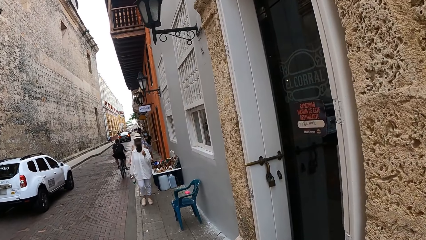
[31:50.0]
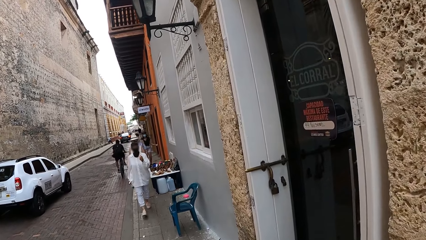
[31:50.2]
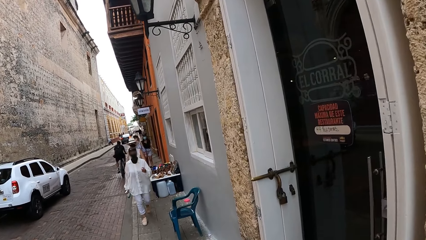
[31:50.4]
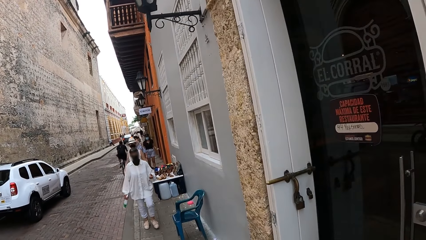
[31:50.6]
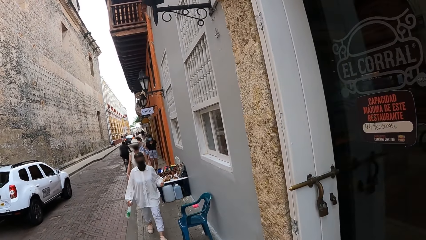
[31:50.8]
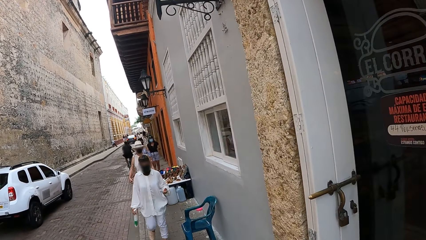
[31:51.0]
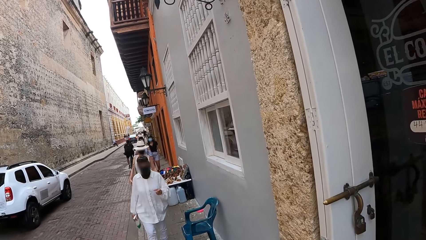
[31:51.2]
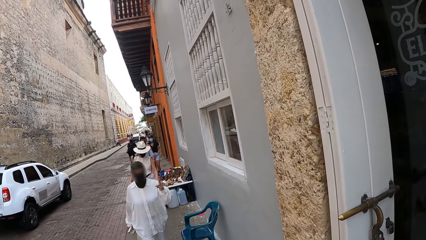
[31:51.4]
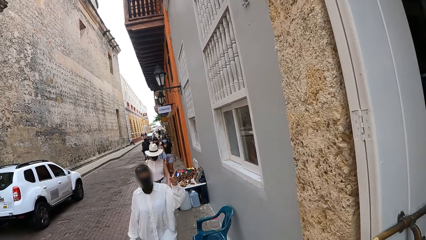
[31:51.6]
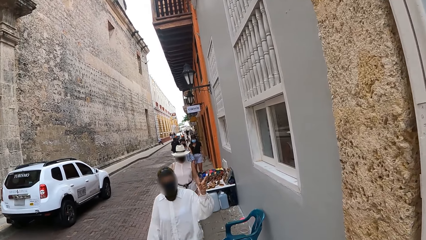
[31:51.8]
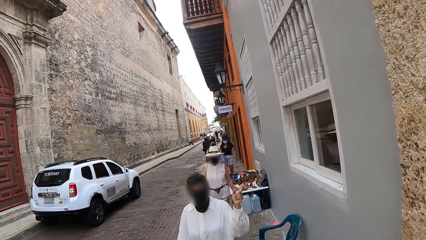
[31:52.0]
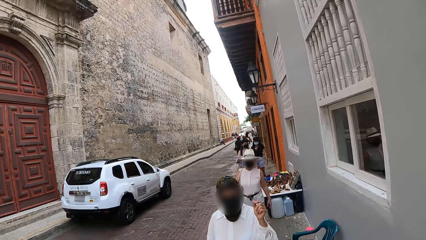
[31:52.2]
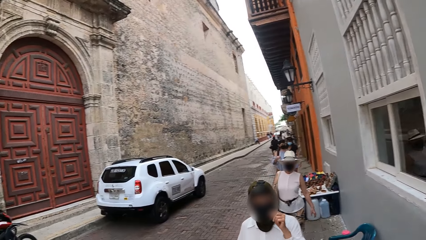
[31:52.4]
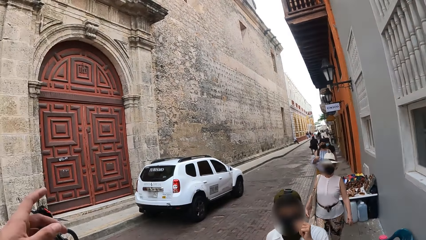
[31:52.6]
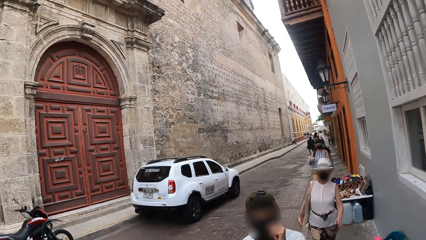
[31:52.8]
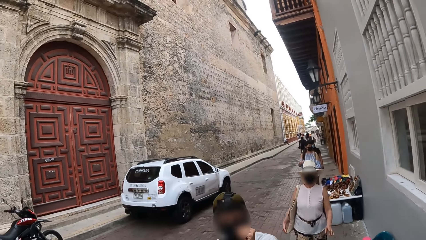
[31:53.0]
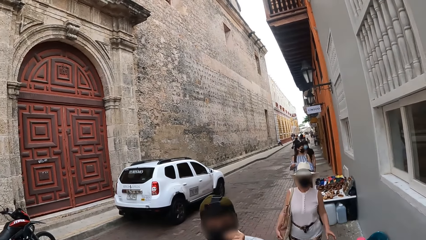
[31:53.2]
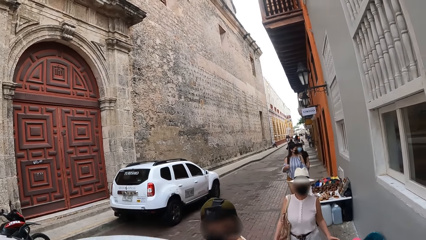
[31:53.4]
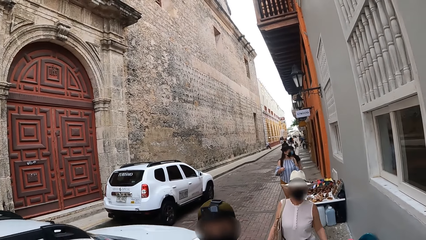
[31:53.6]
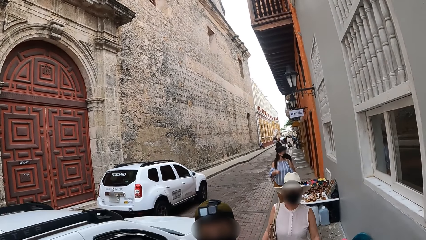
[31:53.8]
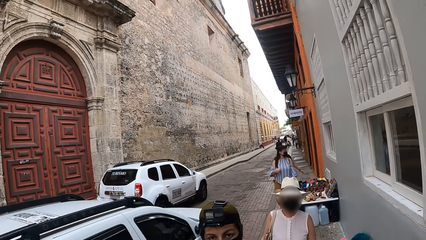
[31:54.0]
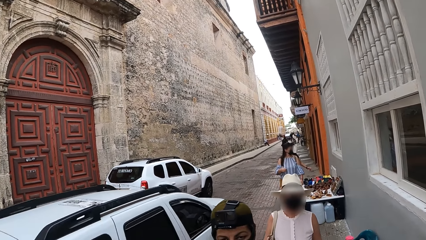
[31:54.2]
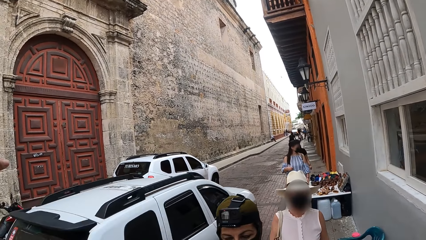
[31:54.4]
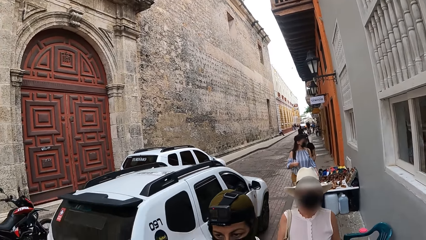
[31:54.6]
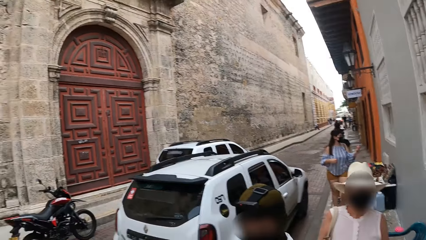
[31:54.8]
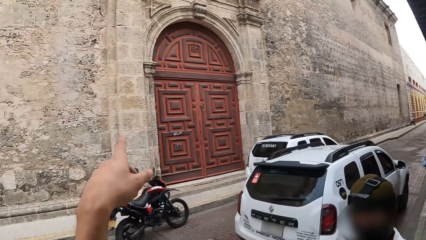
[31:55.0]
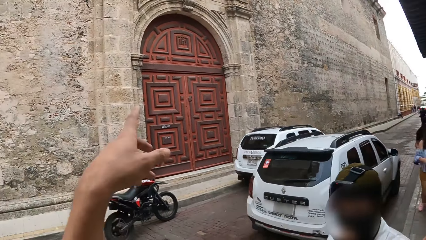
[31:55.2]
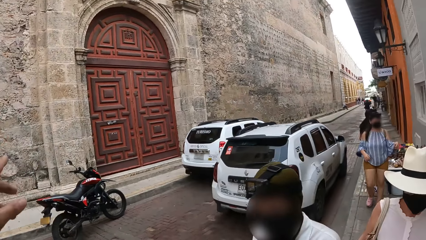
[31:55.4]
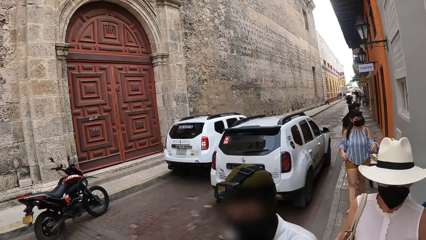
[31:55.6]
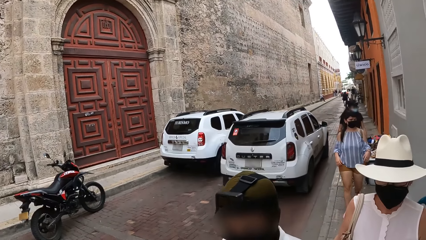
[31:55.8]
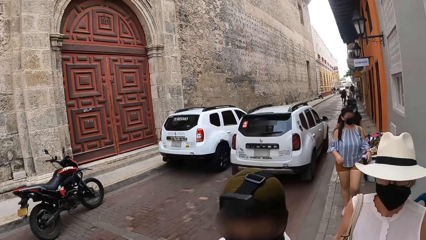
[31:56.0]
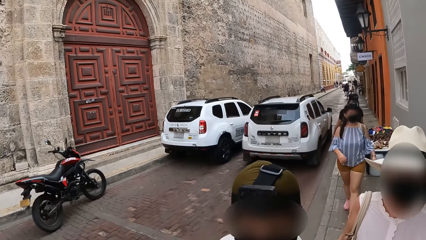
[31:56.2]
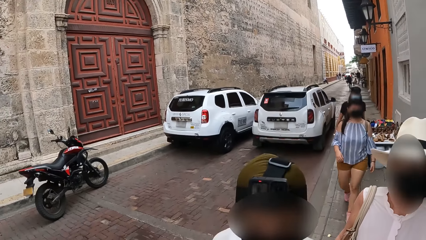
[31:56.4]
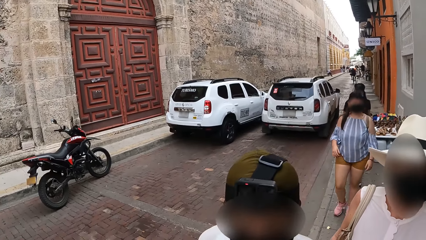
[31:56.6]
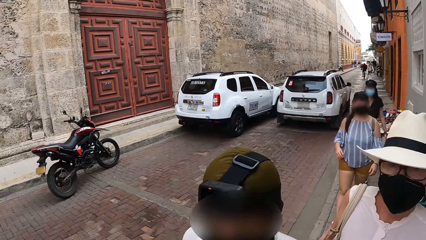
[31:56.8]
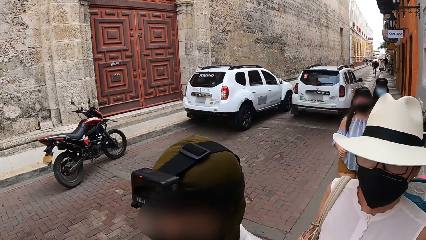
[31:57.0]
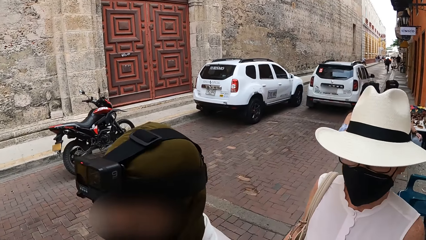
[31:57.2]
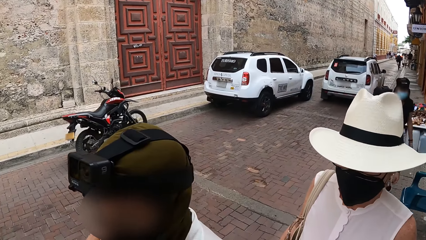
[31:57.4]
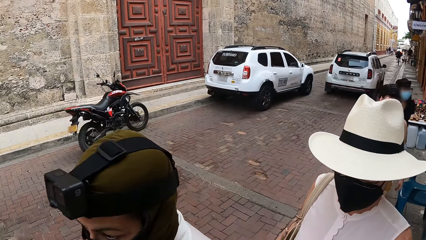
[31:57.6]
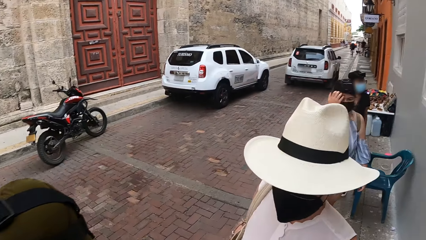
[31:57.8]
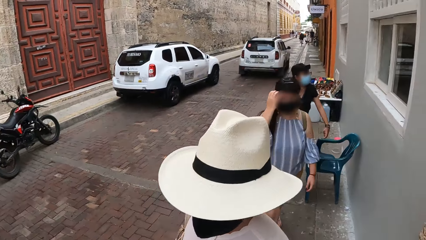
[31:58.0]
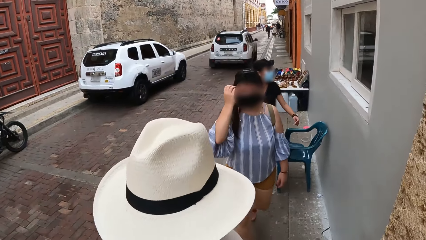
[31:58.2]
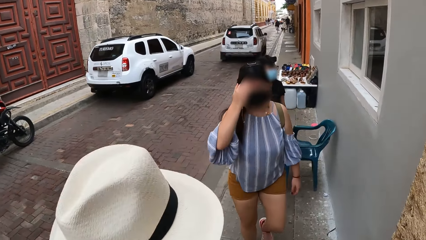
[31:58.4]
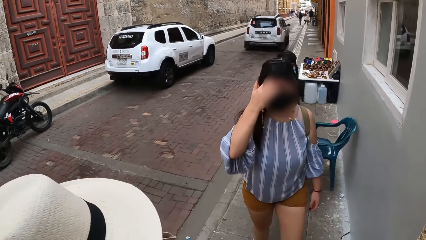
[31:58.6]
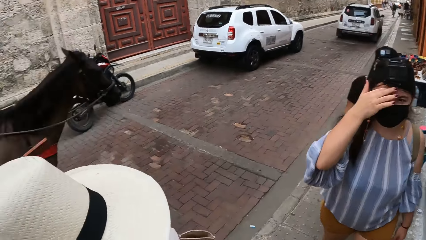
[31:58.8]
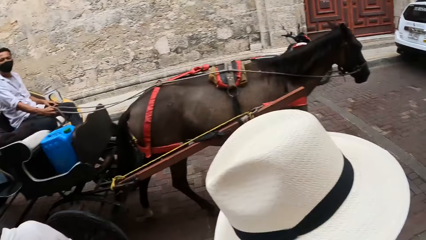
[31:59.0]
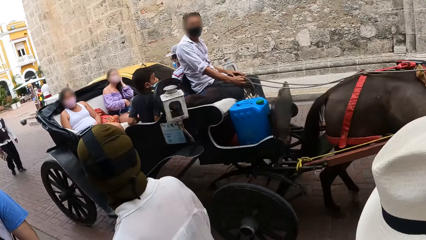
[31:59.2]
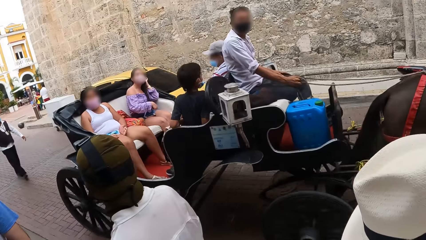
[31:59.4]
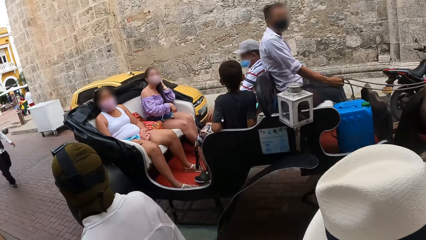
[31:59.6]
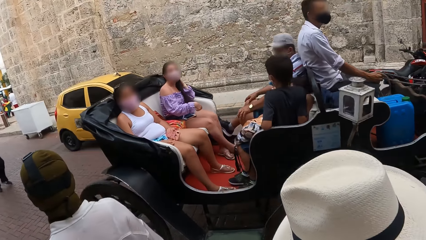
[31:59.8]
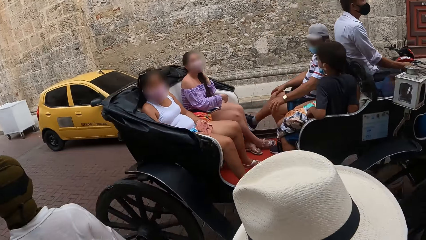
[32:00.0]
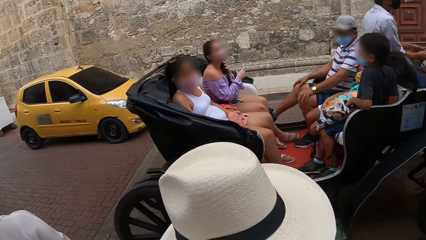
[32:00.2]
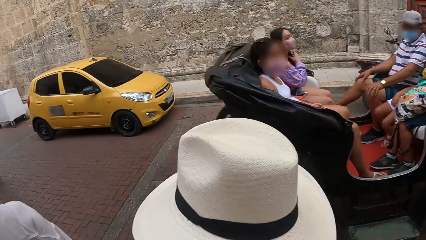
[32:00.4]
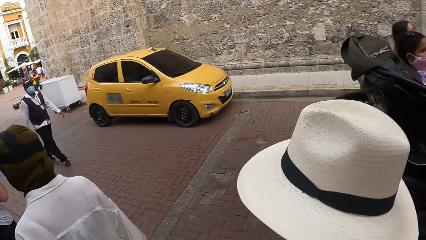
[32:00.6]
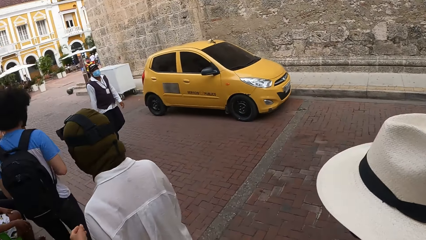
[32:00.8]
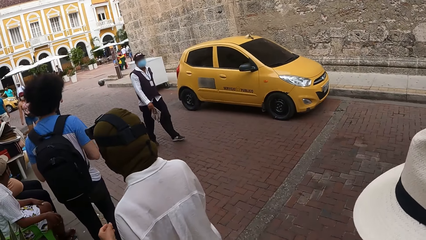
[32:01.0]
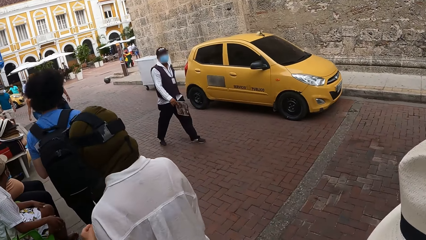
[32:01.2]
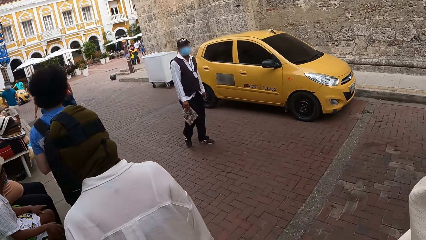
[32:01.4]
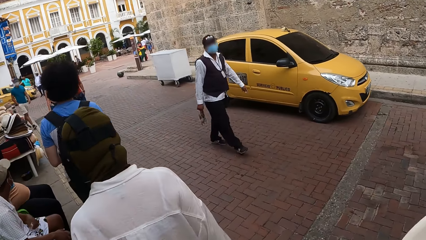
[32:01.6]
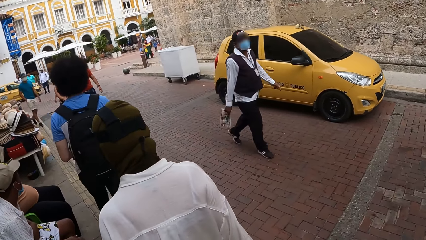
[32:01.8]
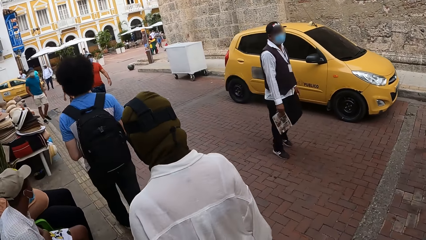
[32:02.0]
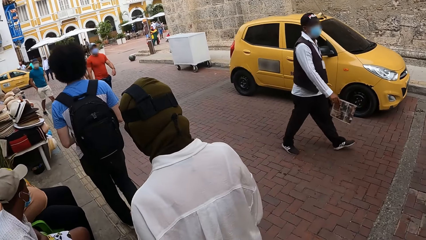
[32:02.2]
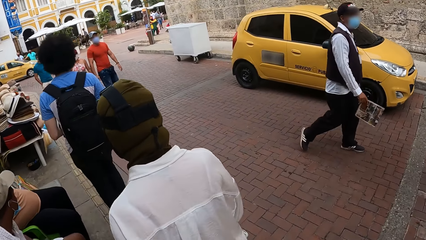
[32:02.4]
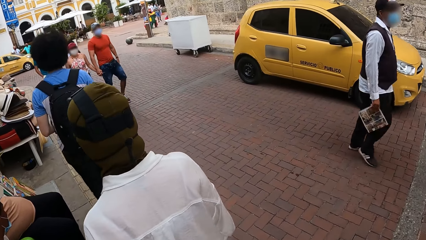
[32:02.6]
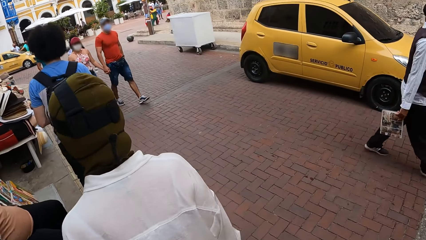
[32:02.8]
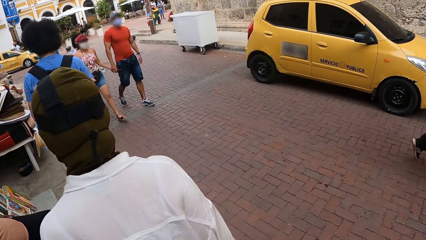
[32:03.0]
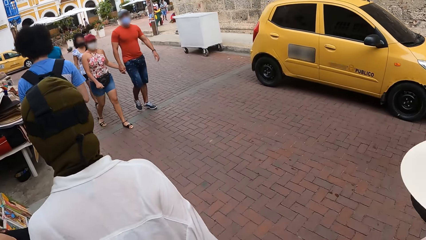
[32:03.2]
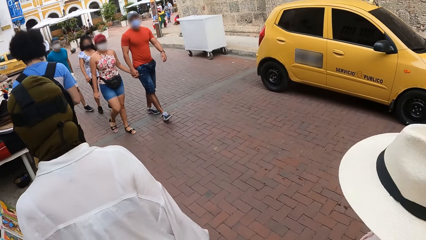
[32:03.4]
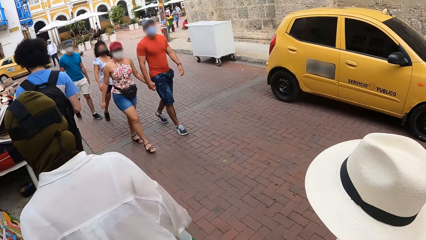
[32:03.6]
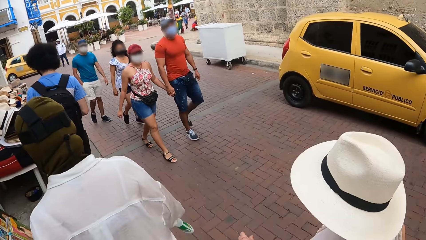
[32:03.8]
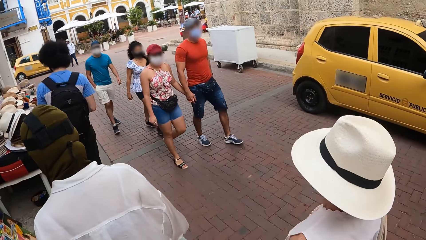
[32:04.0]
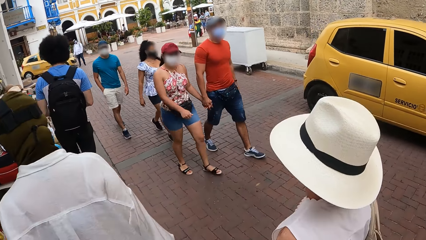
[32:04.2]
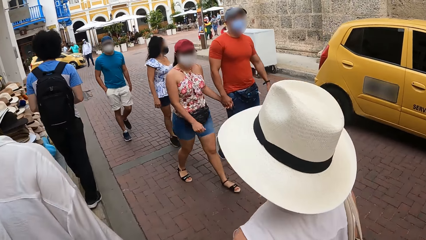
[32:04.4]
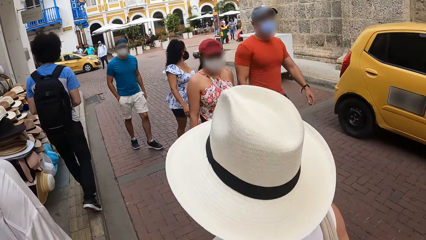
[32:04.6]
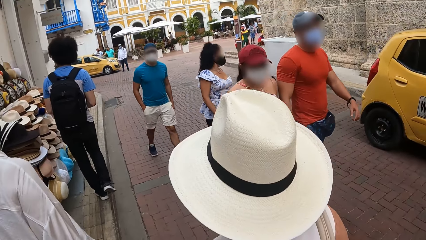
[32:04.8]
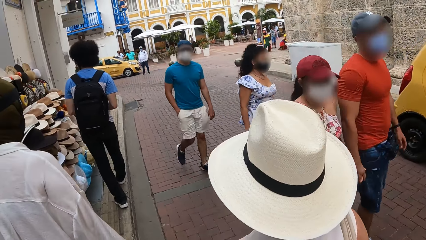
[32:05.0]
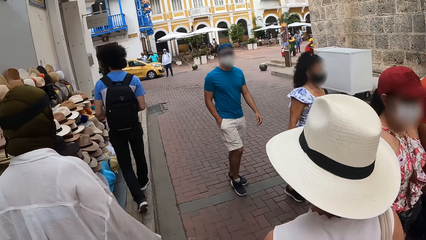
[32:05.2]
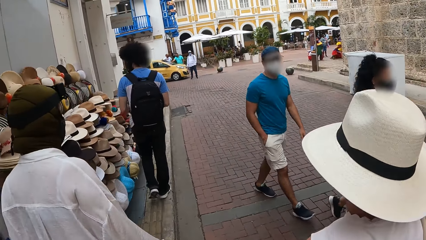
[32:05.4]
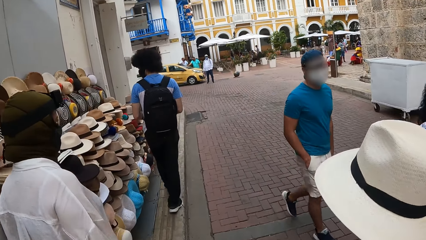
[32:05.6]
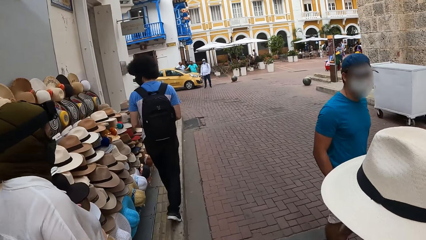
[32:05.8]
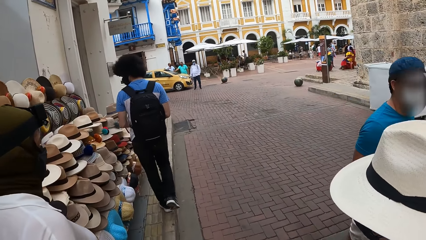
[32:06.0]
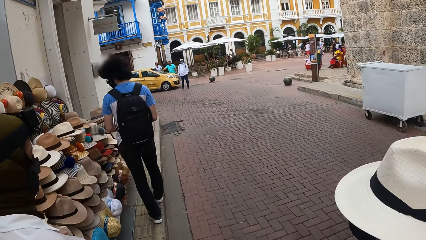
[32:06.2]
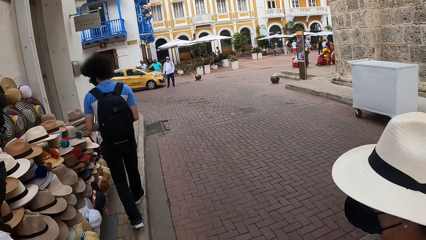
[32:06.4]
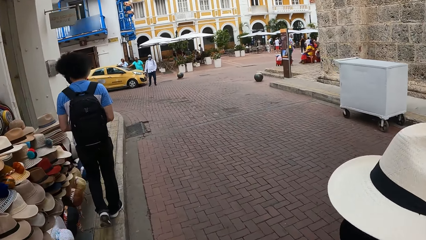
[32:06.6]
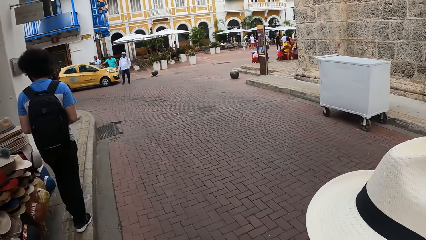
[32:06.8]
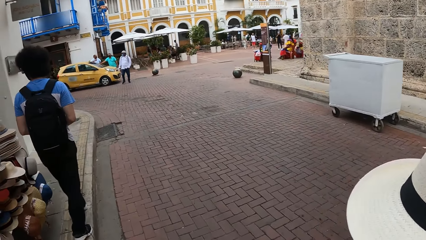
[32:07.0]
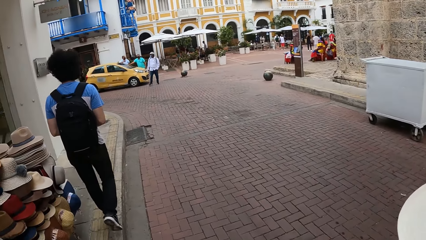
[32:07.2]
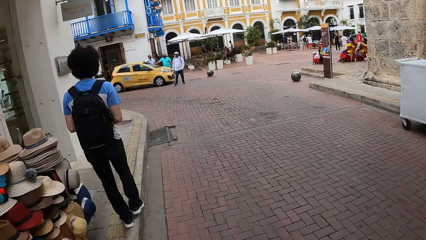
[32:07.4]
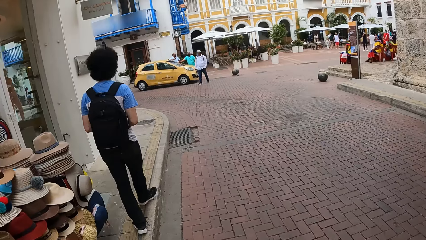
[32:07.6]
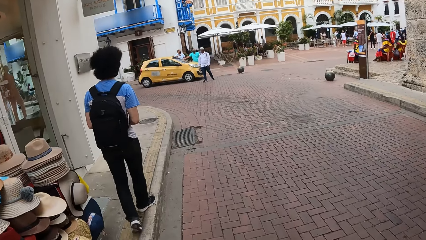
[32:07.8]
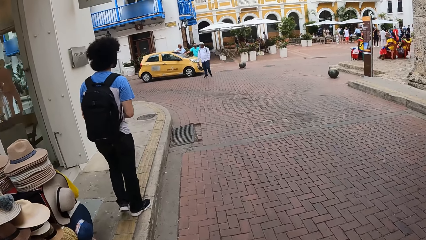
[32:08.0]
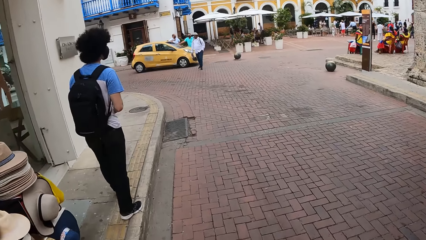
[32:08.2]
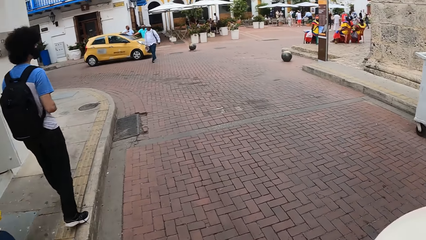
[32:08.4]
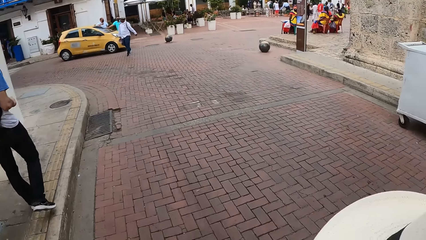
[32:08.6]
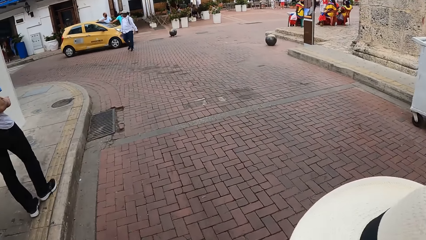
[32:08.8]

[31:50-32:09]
The camera wearer converses with a person. They look around the road. They walk on the pavement.
